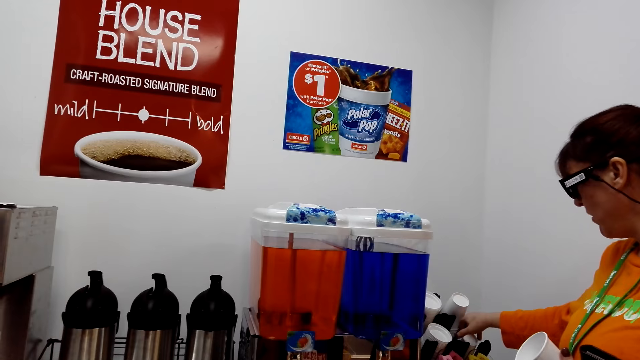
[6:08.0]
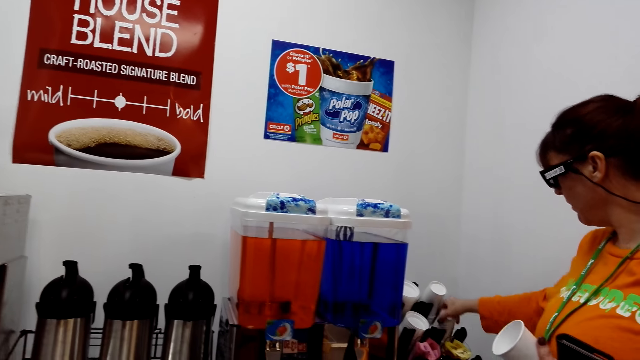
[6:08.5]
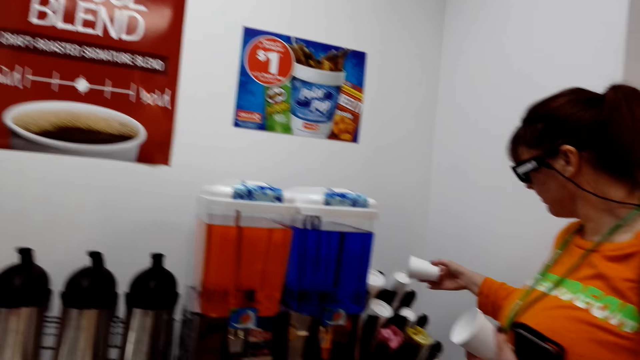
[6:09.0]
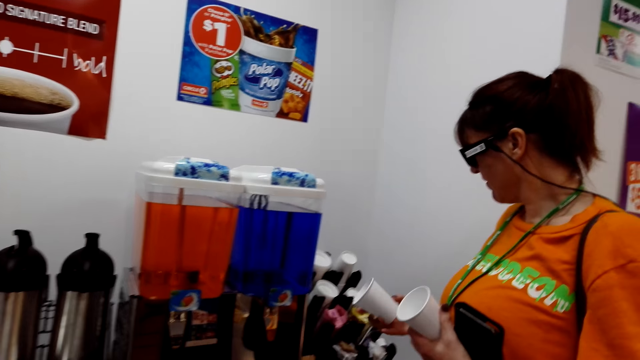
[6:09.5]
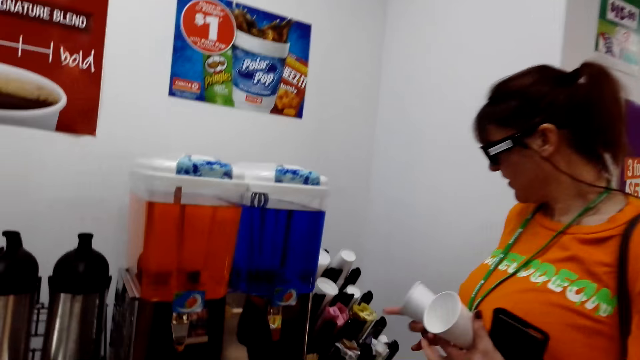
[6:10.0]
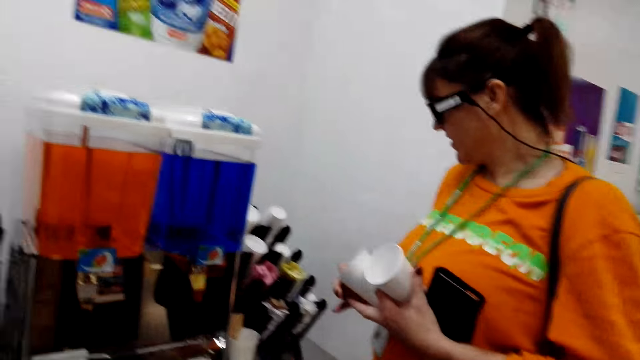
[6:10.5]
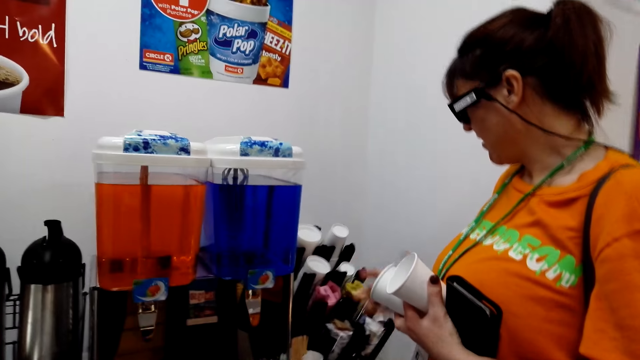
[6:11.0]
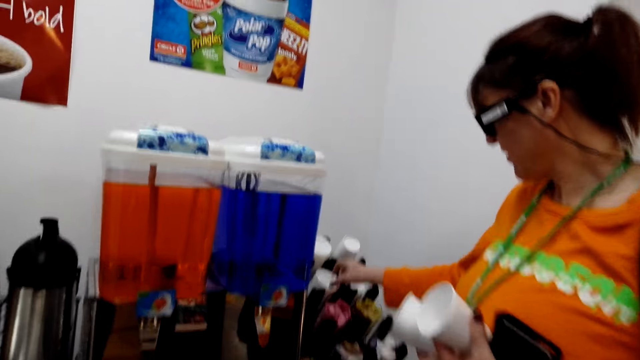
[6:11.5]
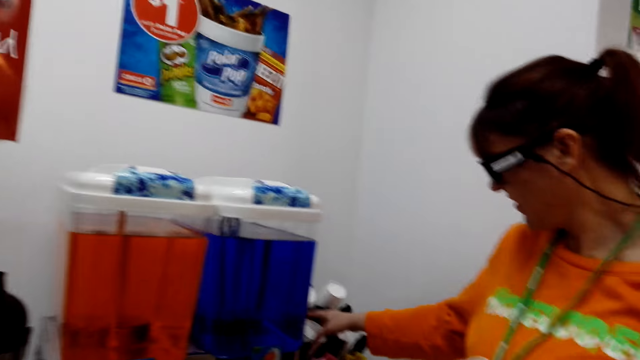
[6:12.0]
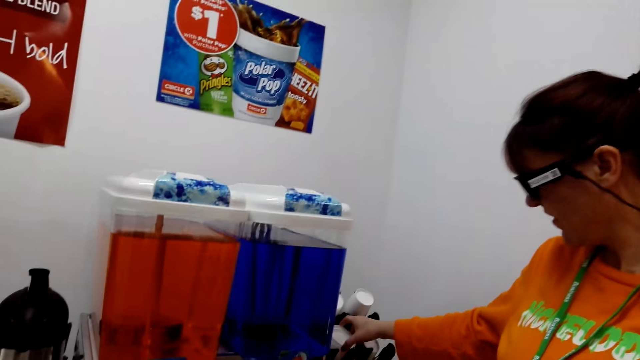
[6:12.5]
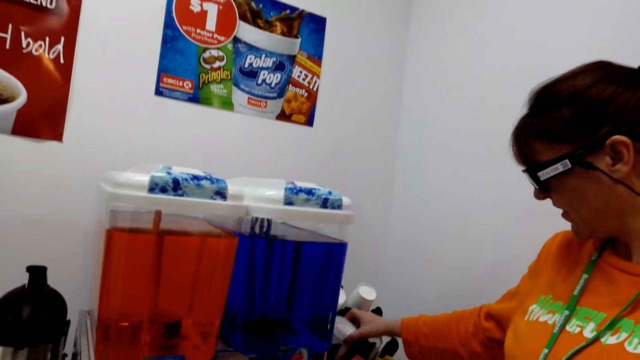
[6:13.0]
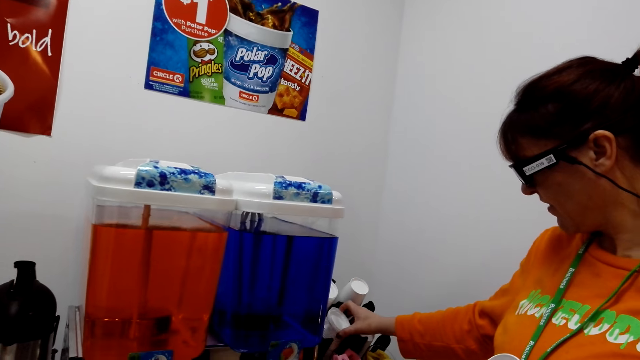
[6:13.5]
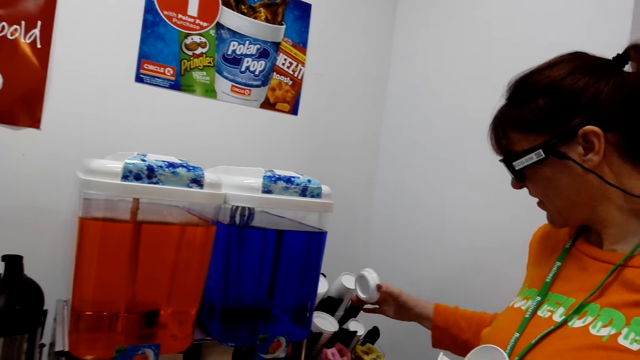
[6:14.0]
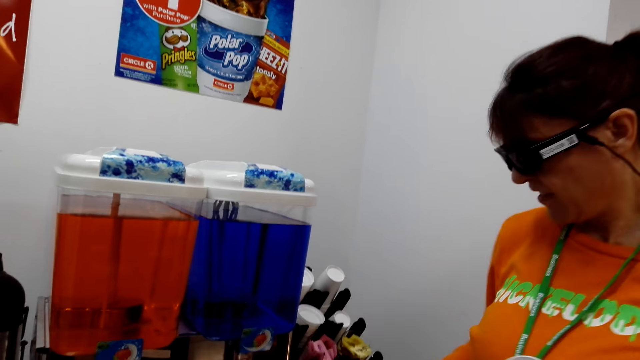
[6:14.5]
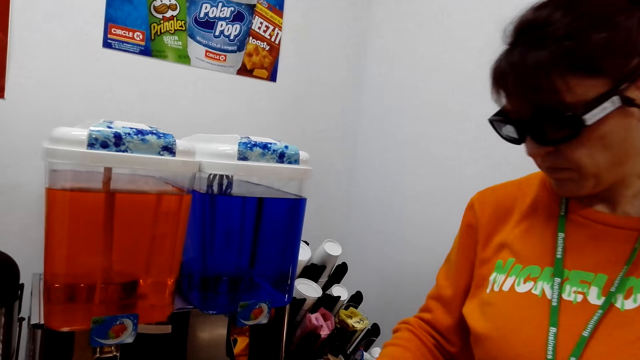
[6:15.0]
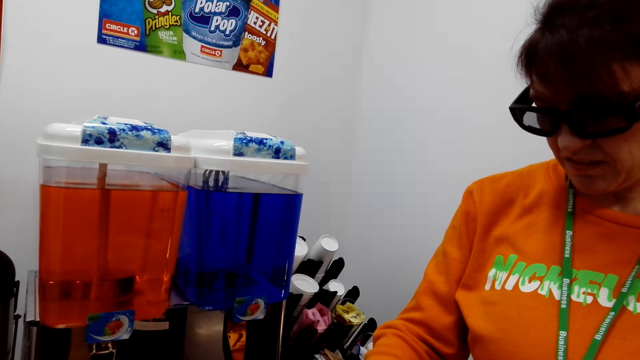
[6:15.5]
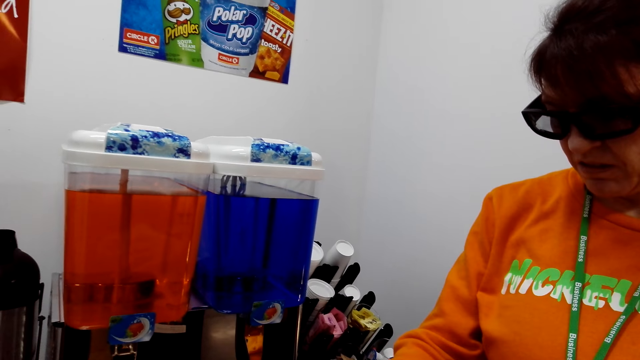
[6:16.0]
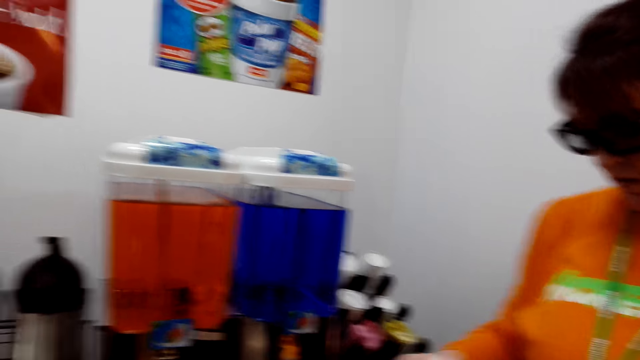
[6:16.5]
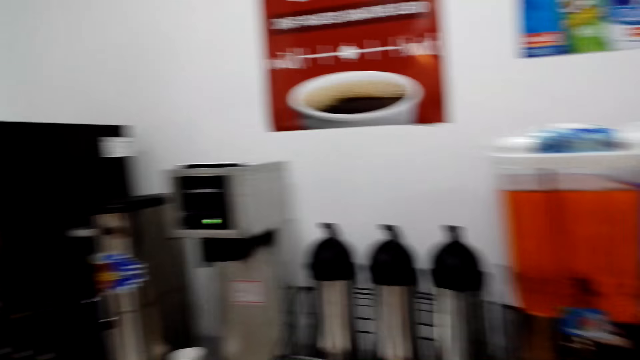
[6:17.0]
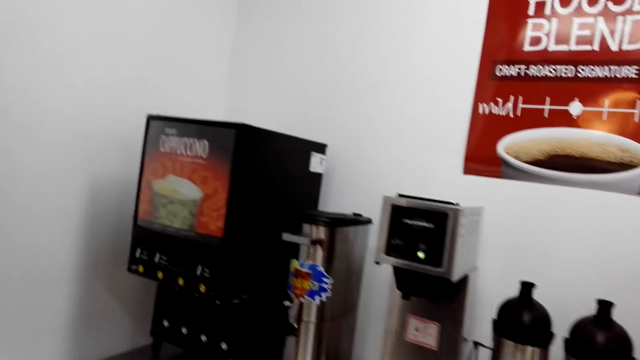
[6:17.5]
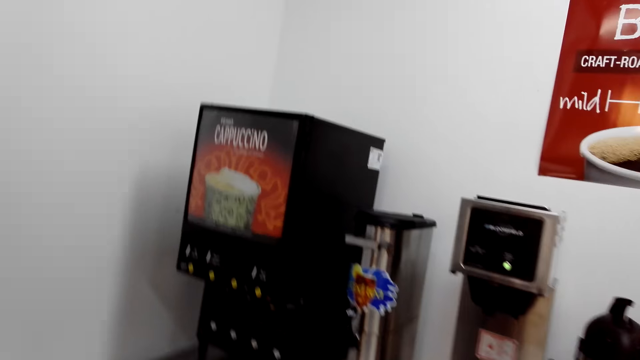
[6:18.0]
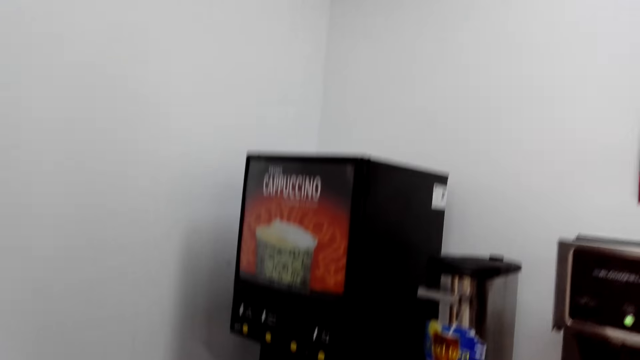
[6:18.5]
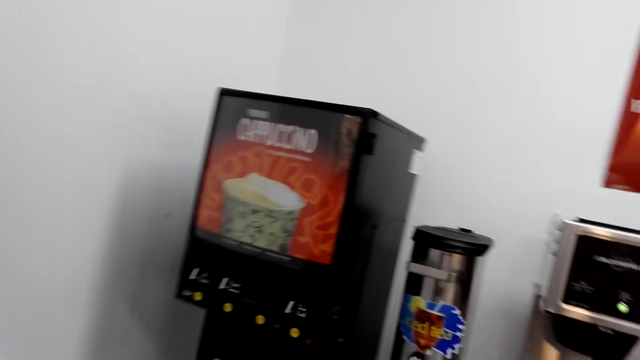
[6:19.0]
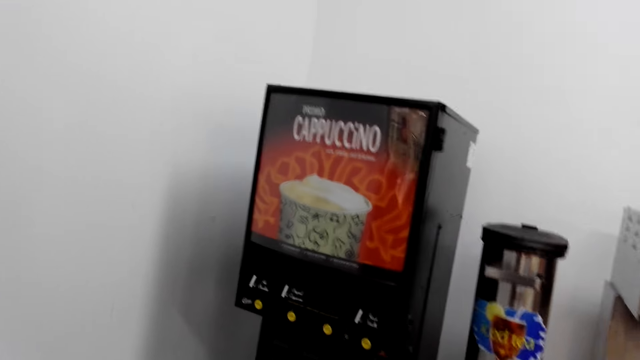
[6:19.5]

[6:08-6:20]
A woman picks up the coffee cup. The camera wearer looks in front. The woman holds the cups in the left hand and picks up the cup lids. The woman gives the camera wearer the cup lid. The camera wearer walks to the coffee machine. They look sideways.

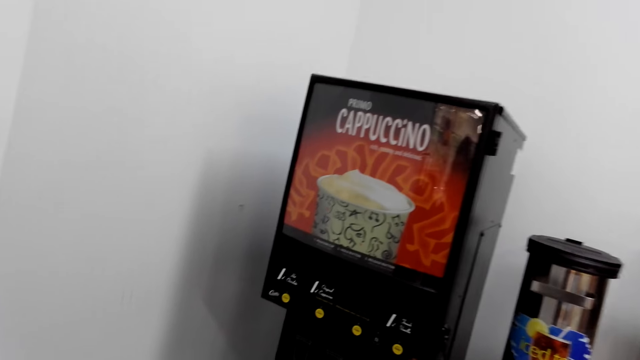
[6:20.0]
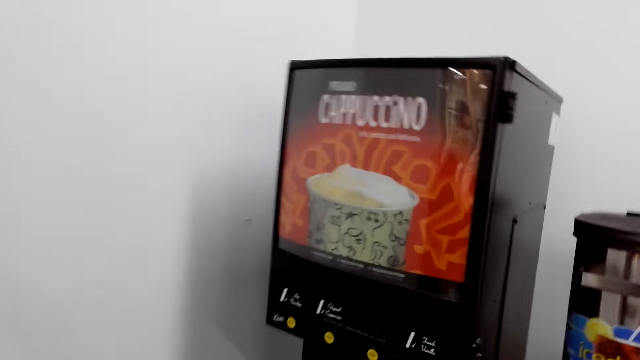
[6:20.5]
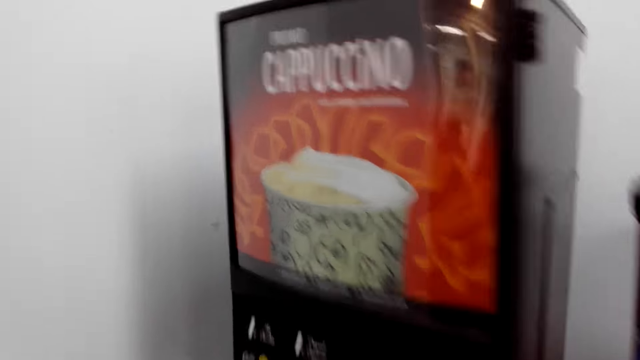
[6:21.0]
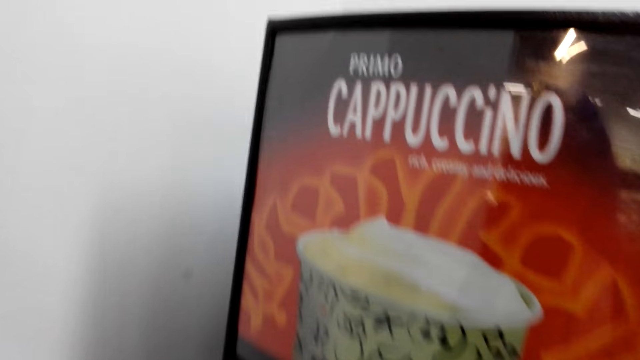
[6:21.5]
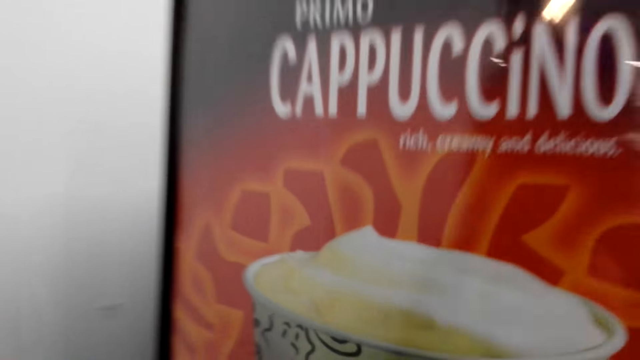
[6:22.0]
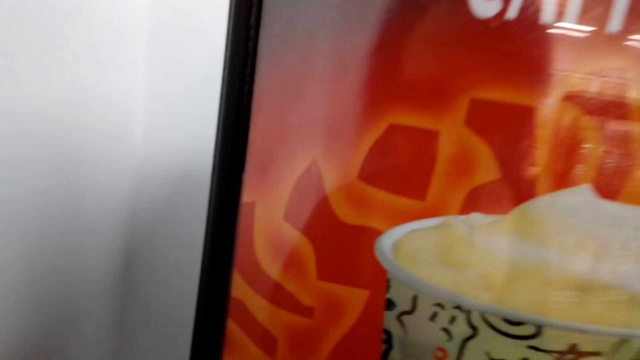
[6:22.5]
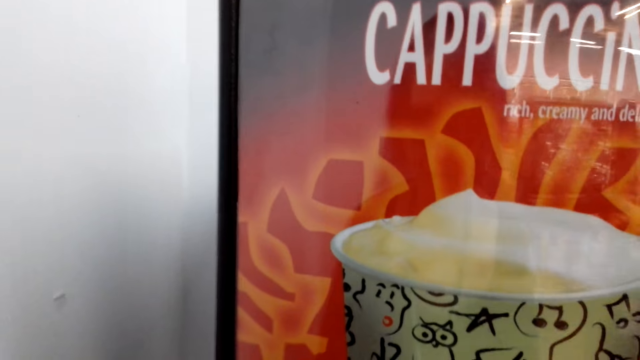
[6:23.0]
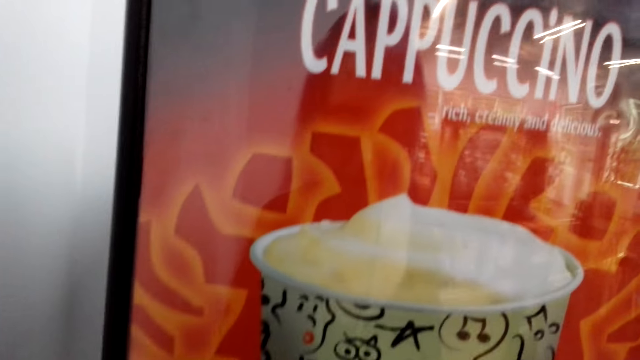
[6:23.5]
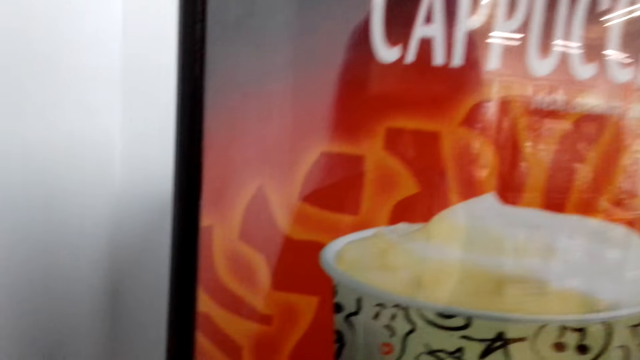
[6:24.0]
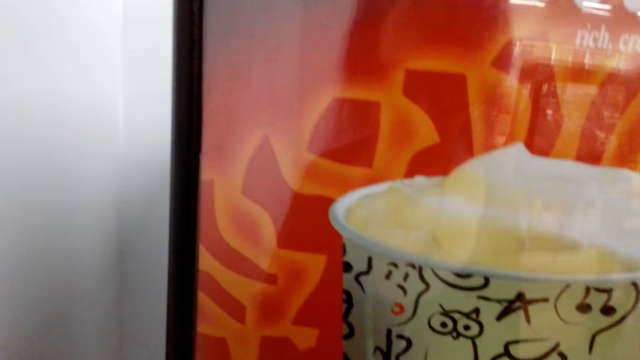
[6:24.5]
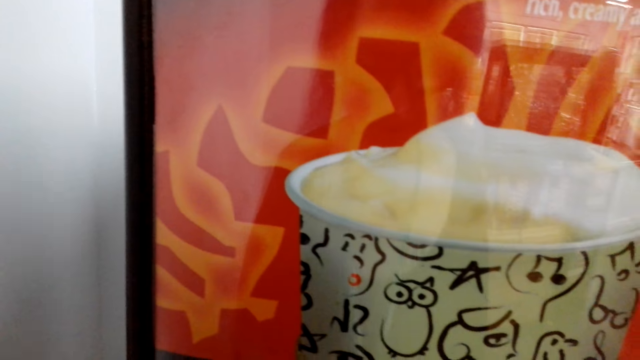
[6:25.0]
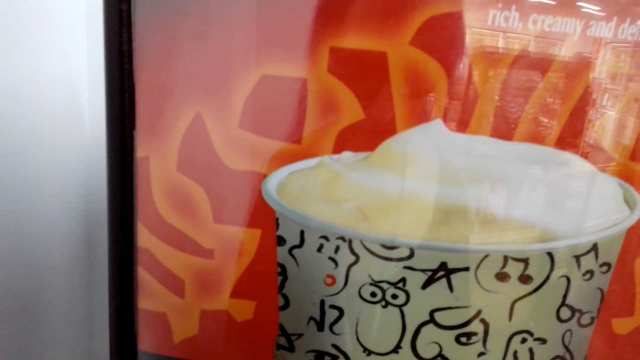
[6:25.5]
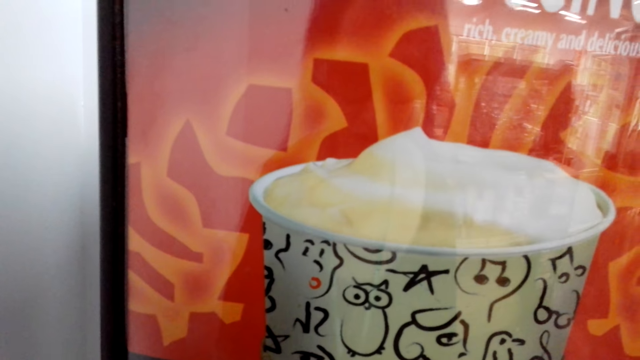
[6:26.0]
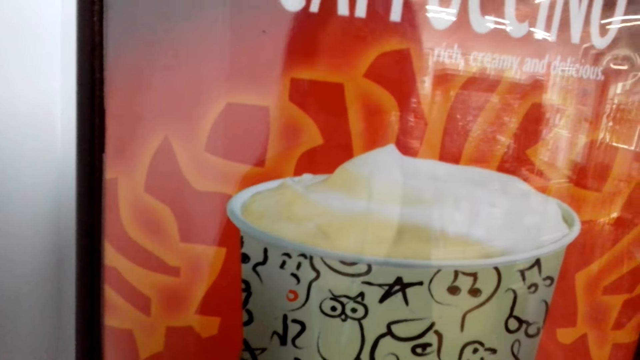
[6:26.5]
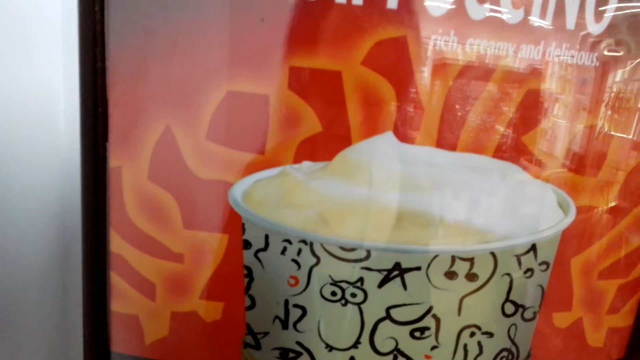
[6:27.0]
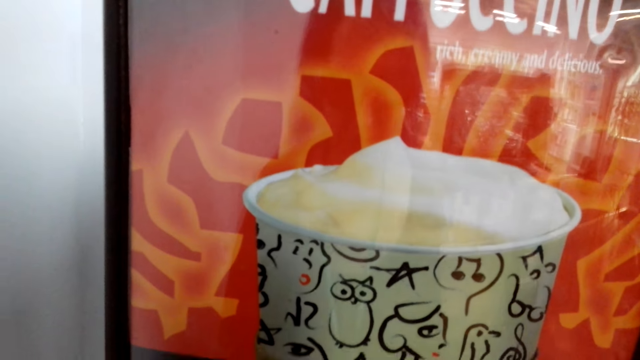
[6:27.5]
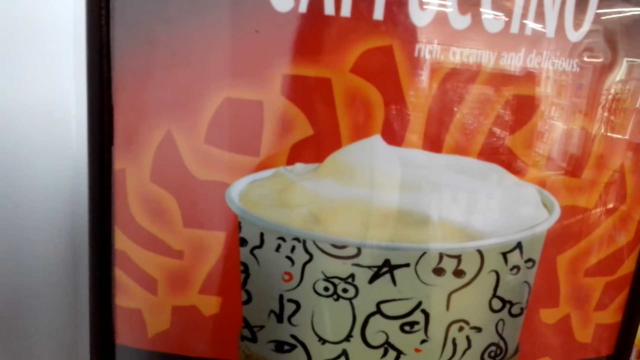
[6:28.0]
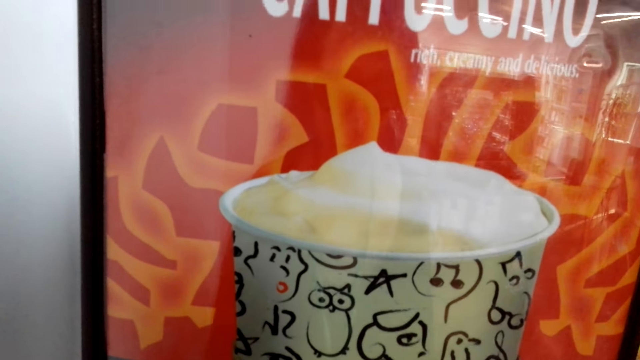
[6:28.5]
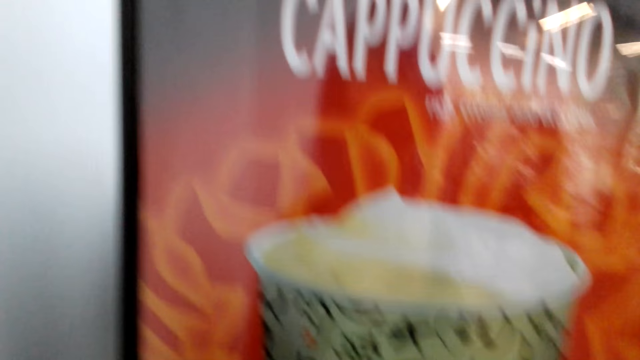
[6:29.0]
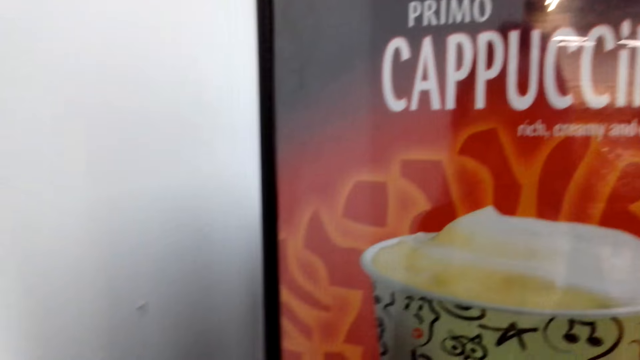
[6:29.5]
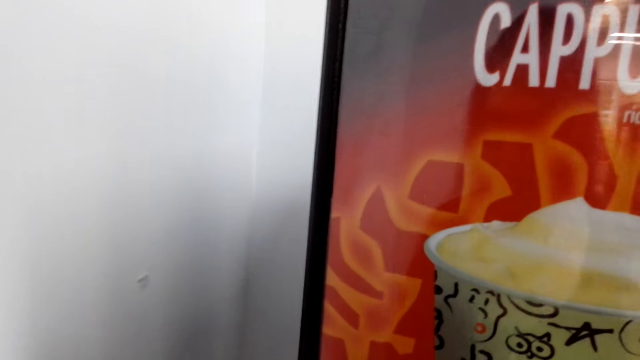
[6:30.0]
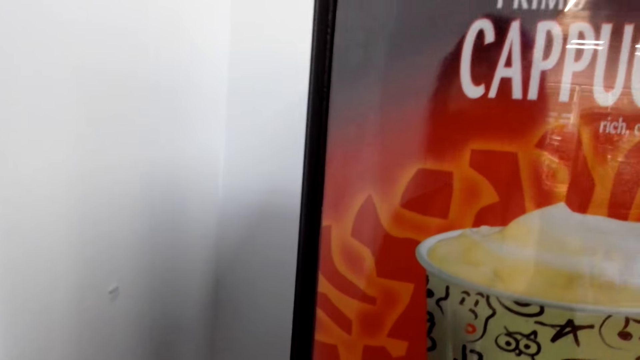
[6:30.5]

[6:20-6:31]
The camera wearer walks in front. They stand by the machine.
